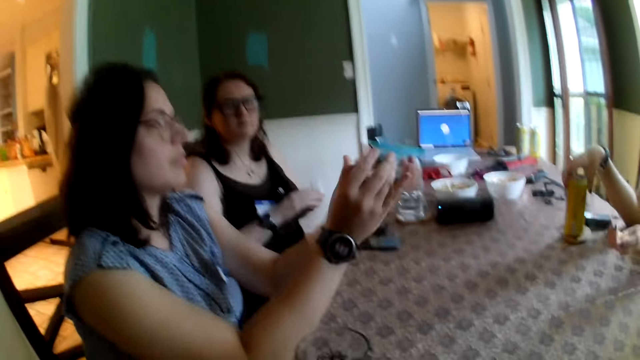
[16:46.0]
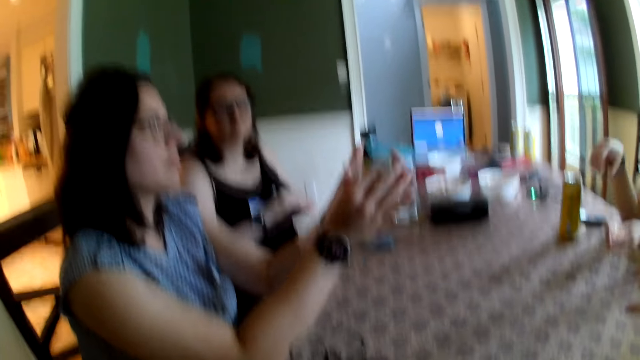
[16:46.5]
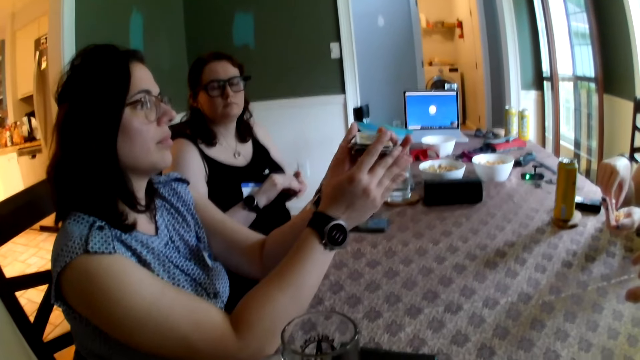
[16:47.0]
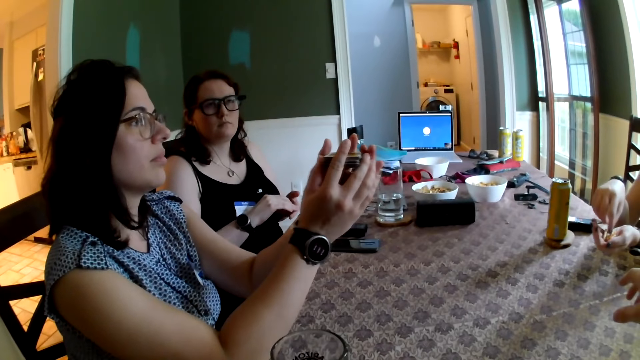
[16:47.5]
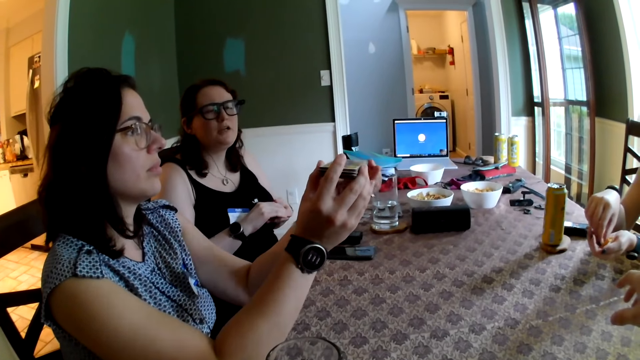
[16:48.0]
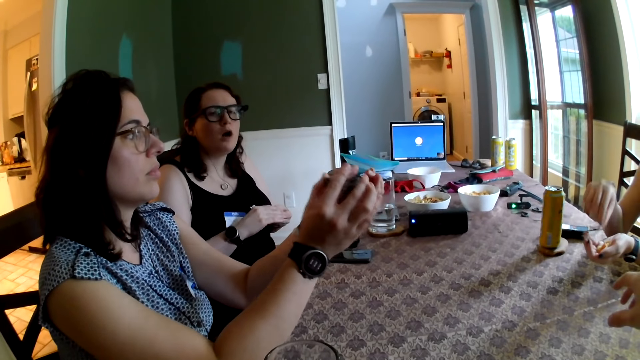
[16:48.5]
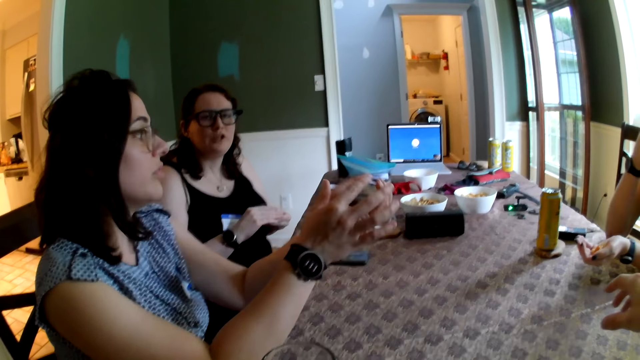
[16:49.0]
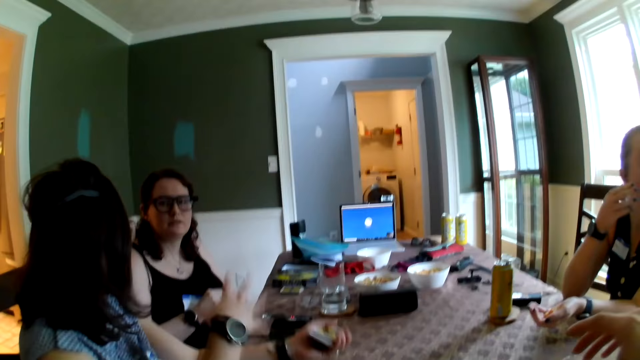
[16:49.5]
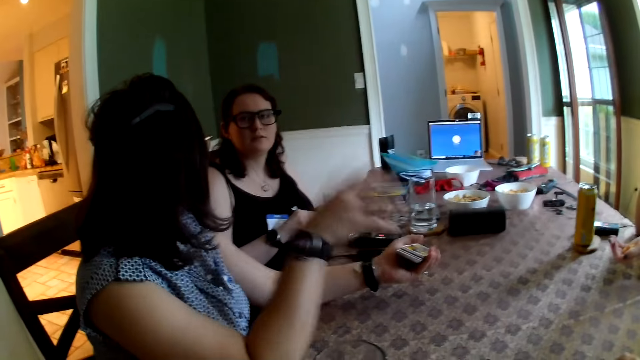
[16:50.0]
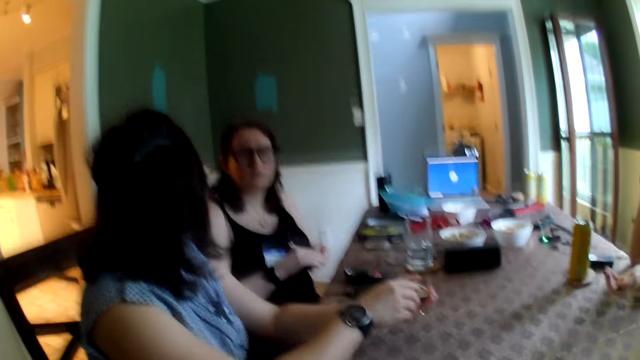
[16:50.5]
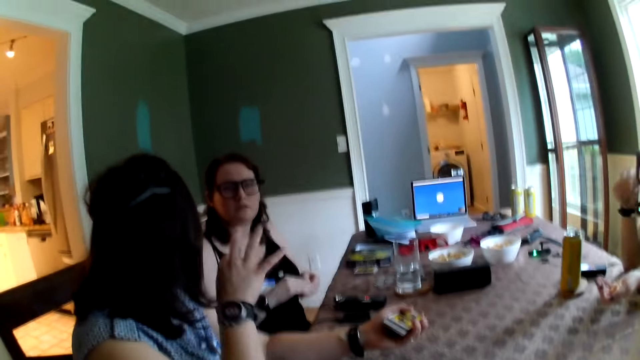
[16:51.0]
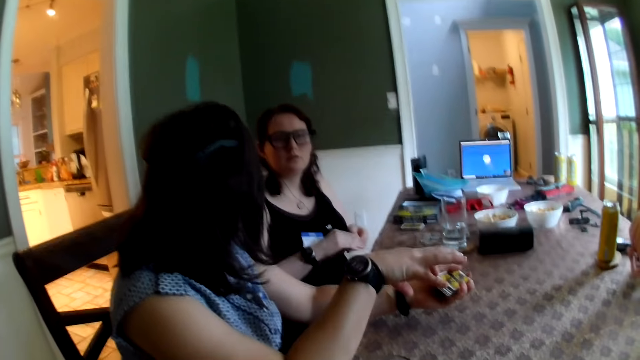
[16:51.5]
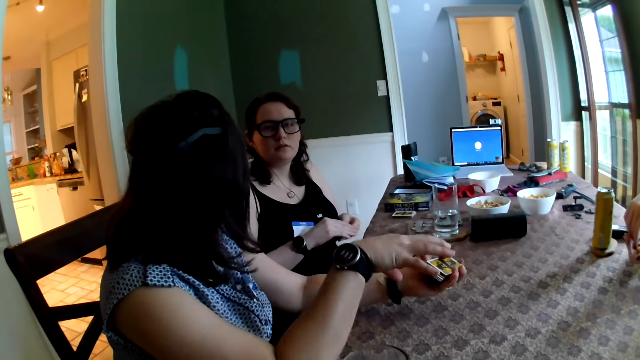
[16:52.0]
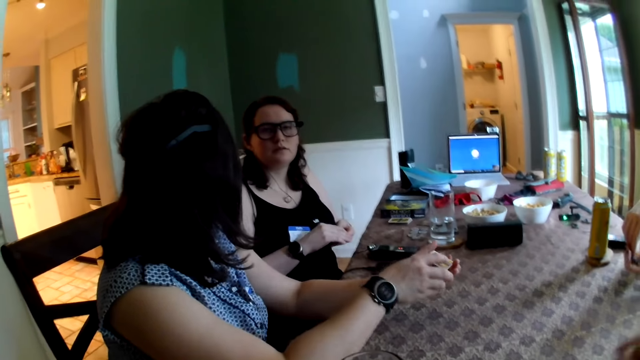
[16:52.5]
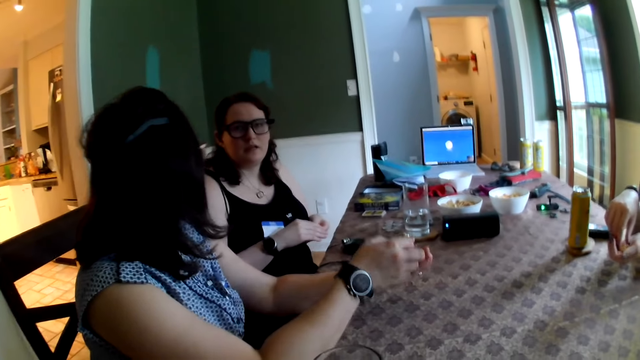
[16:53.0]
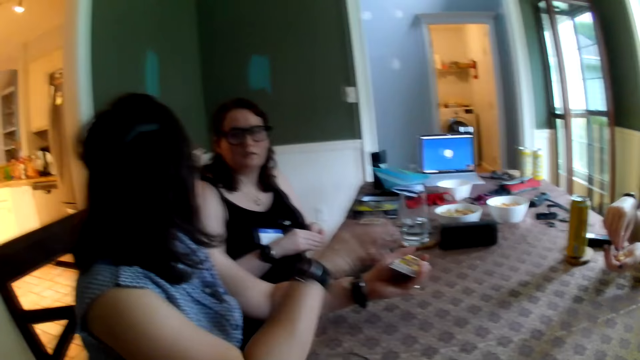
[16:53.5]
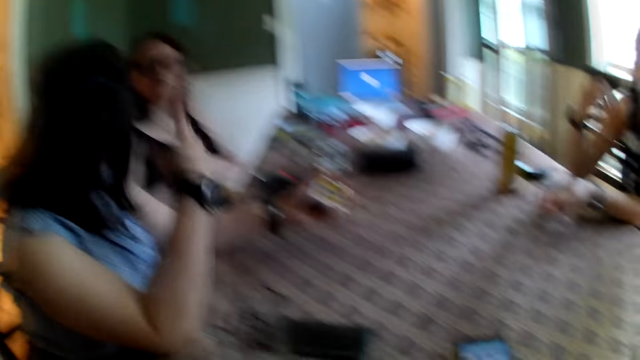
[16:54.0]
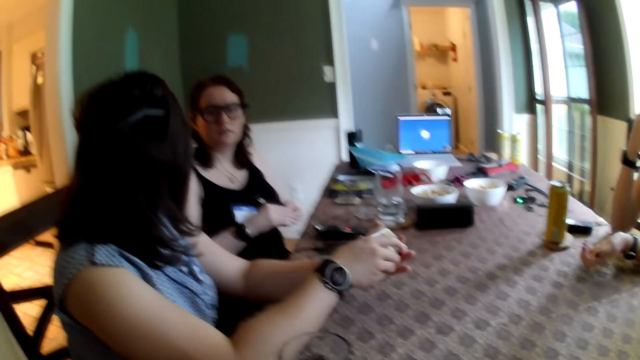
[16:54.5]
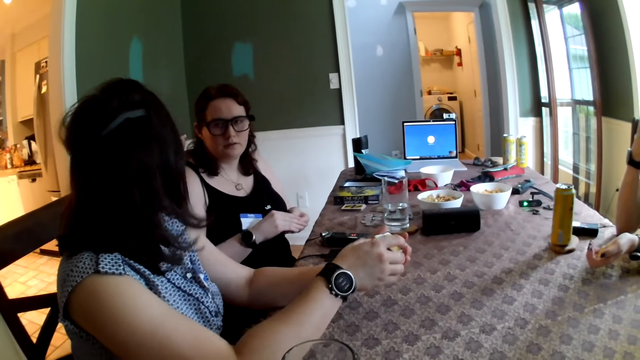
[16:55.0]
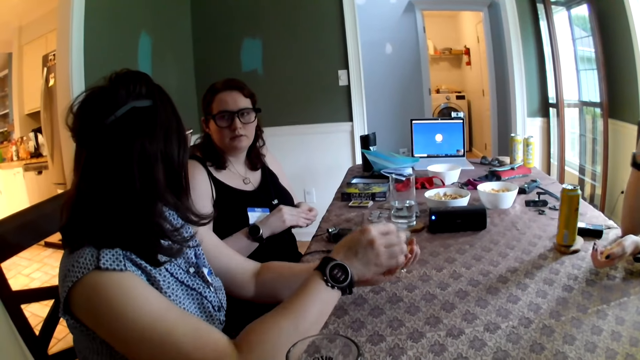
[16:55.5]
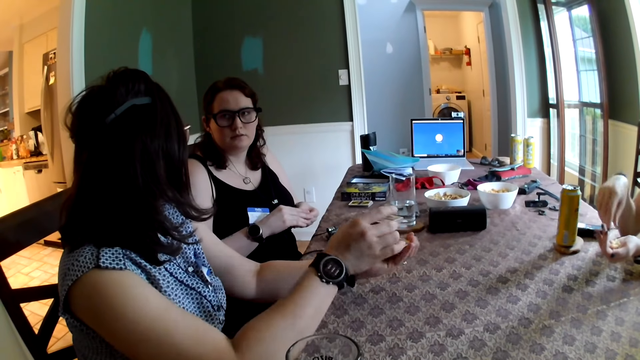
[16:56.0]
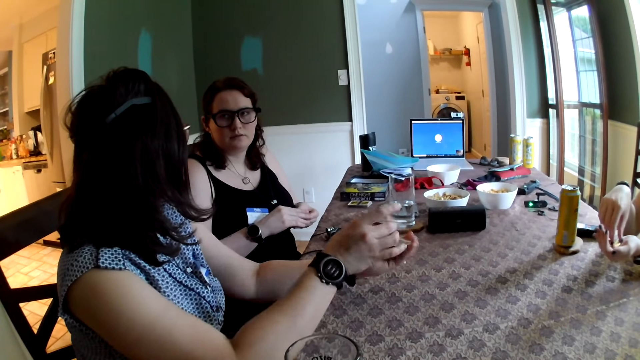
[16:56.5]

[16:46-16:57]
A girl talks to another girl.

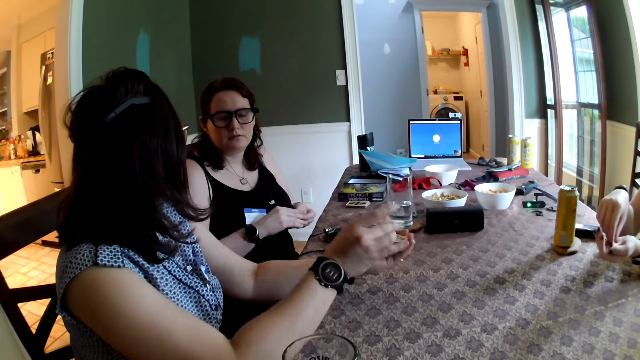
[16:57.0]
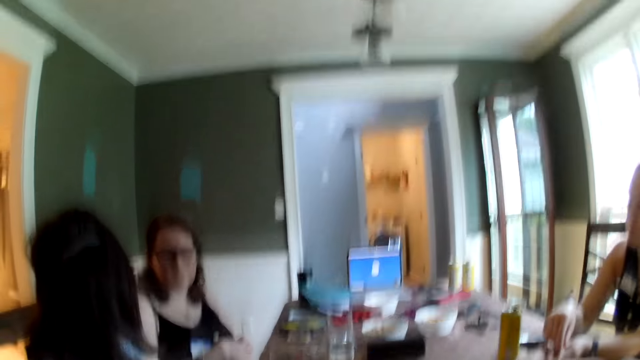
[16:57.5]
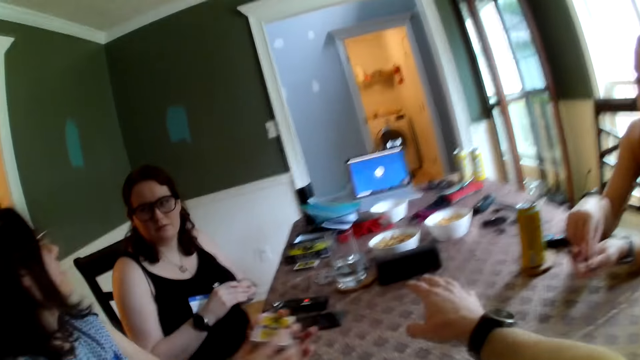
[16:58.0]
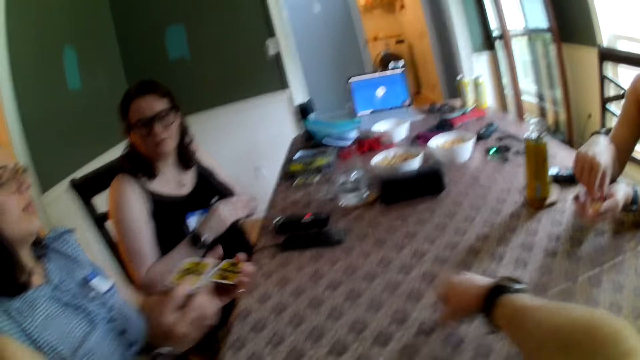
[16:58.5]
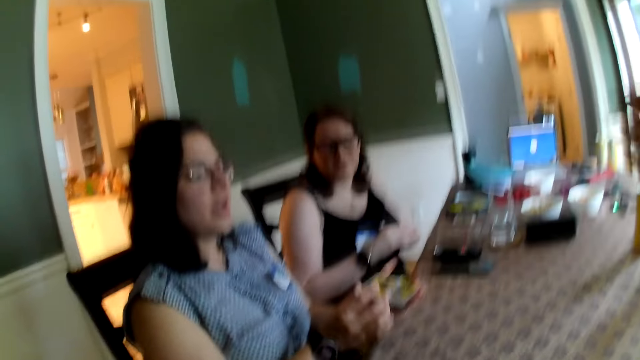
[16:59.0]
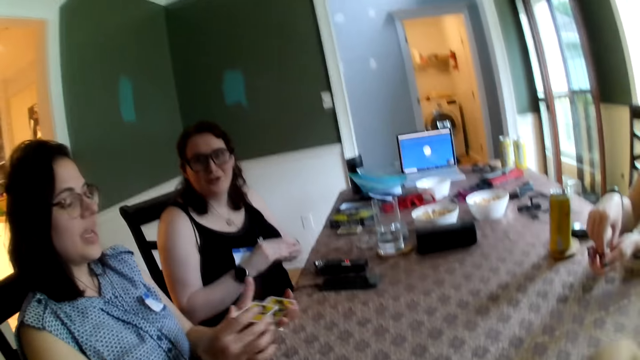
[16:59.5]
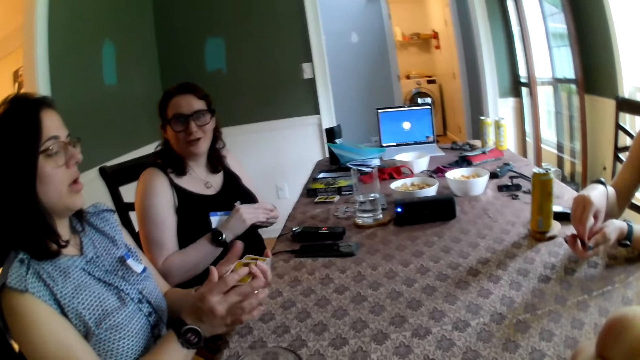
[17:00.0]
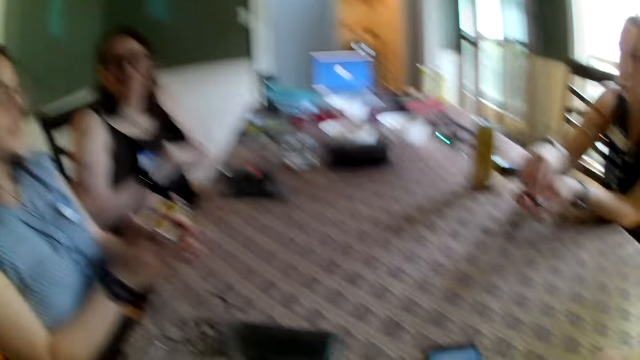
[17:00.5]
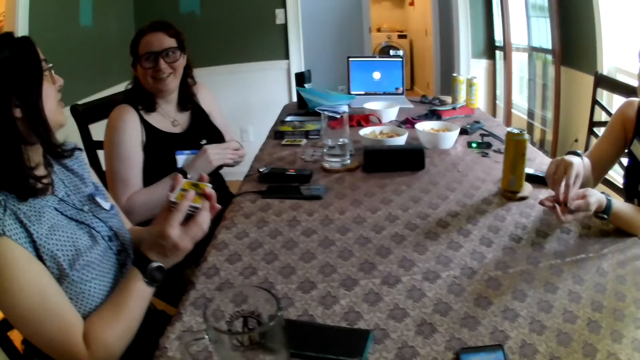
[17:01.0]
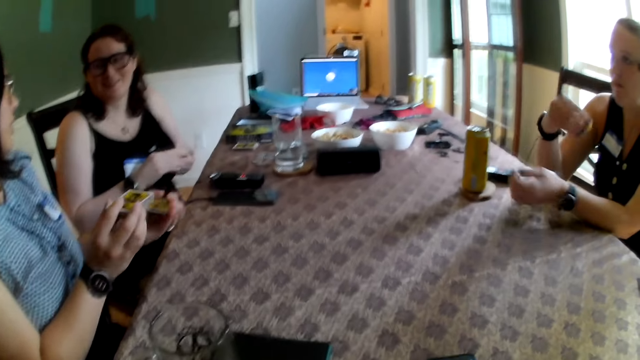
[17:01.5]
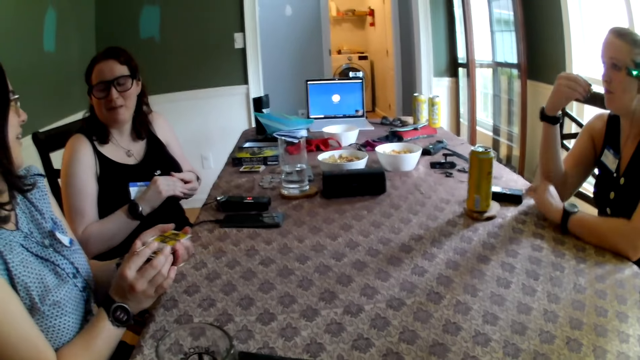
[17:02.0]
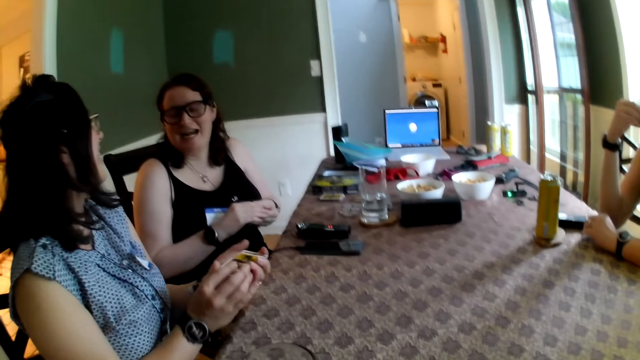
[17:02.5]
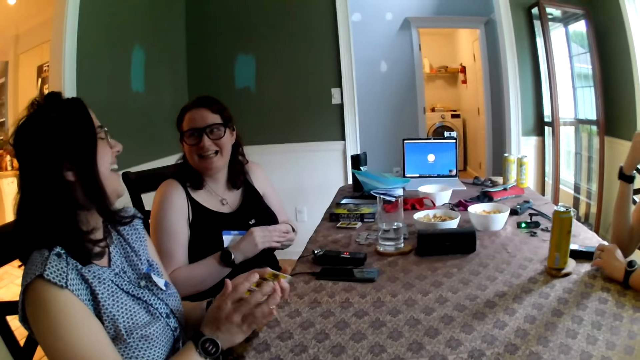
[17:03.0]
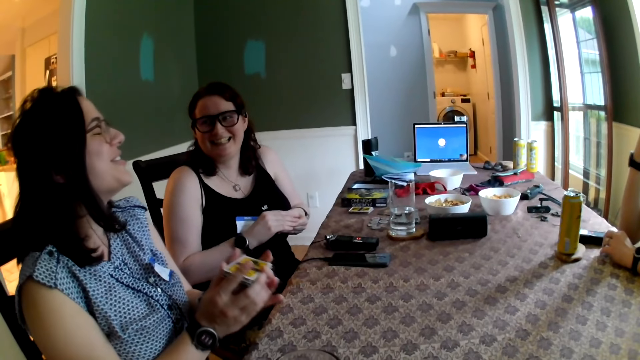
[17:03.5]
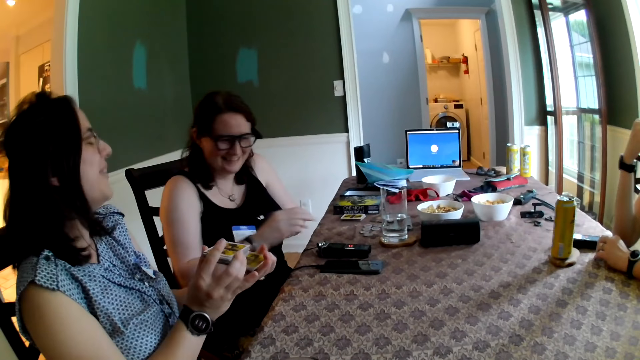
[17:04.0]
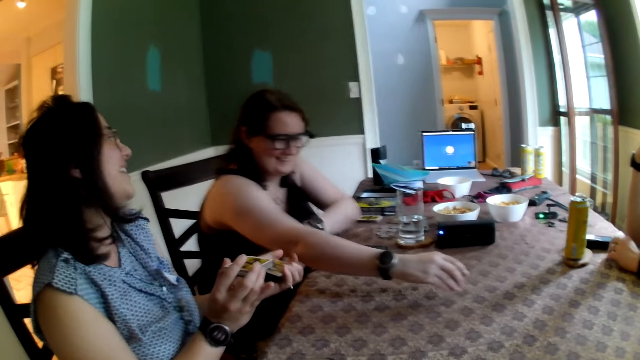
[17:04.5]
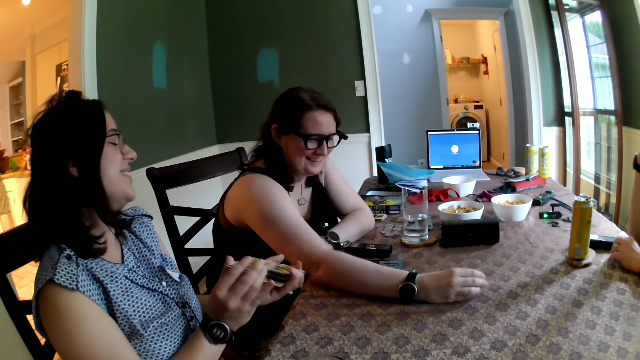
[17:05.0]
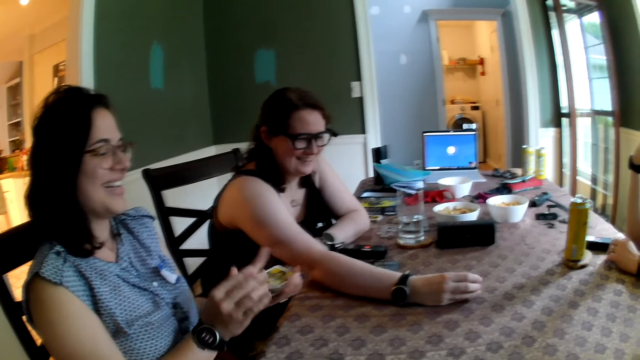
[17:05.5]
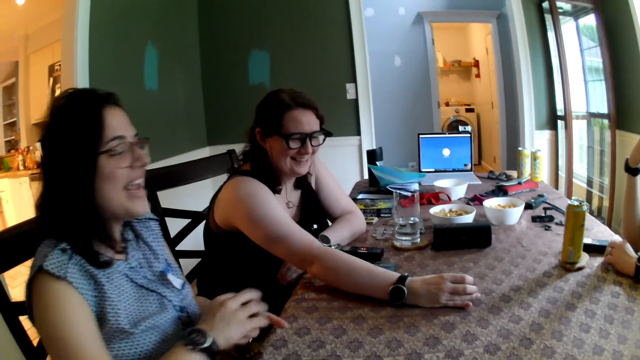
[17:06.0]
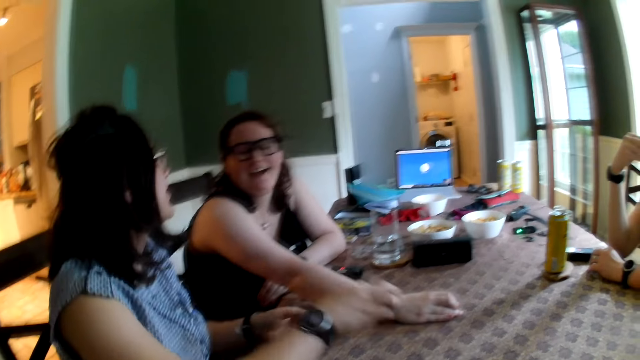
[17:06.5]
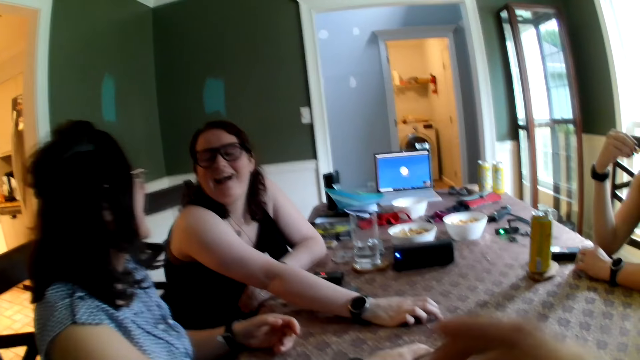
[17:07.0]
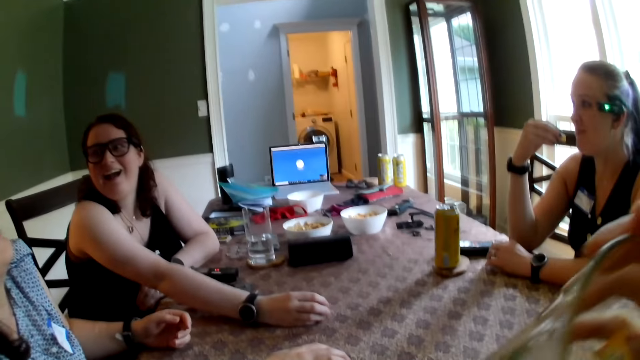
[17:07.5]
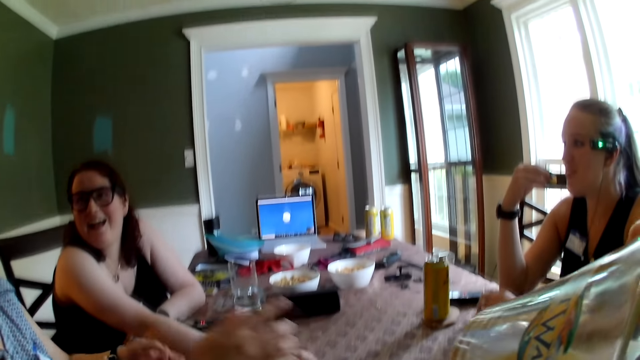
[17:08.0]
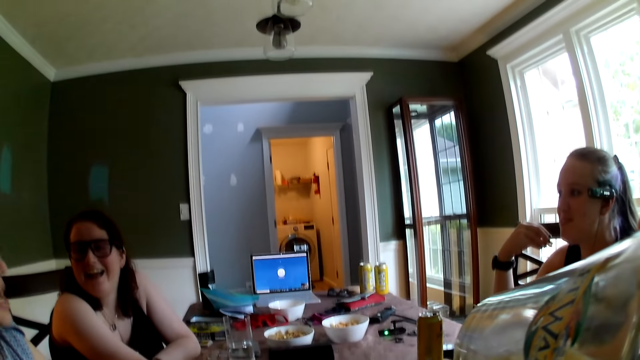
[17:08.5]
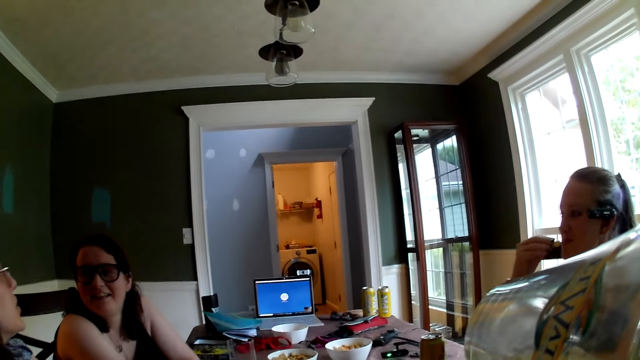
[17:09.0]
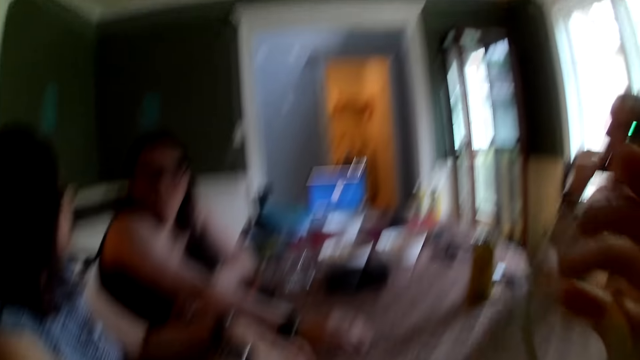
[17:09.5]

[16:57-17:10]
A woman shuffles cards. The woman converses with the group of people. The camera wearer picks up the glass cup on the table with his right hand. Another woman drops the chip in her right hand on the table. The camera wearer holds the glass. The first woman drops the card in her right hand on the table. The camera wearer looks around. He drinks from the glass cup in his right hand.
